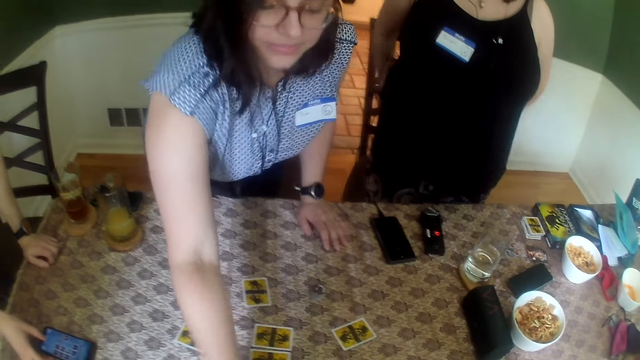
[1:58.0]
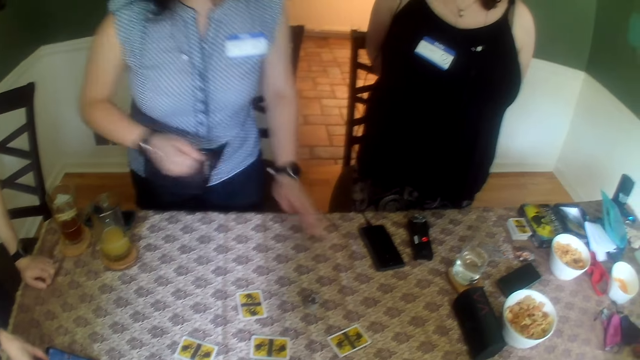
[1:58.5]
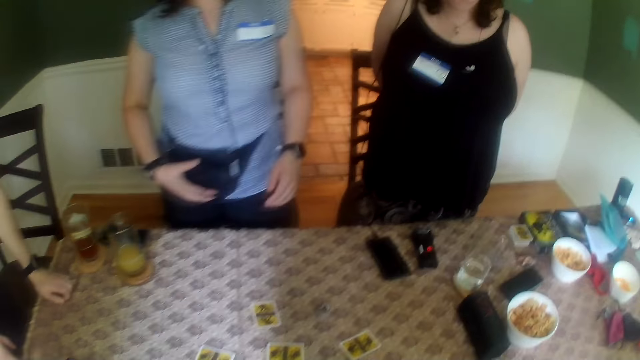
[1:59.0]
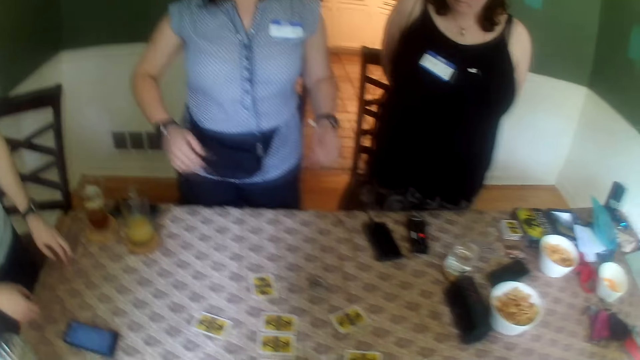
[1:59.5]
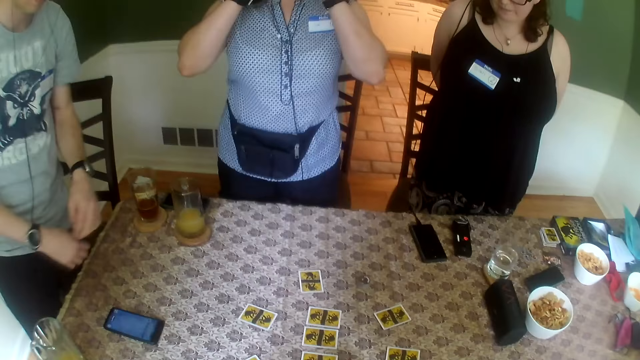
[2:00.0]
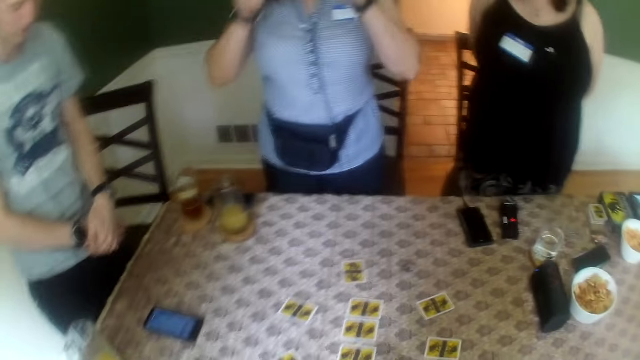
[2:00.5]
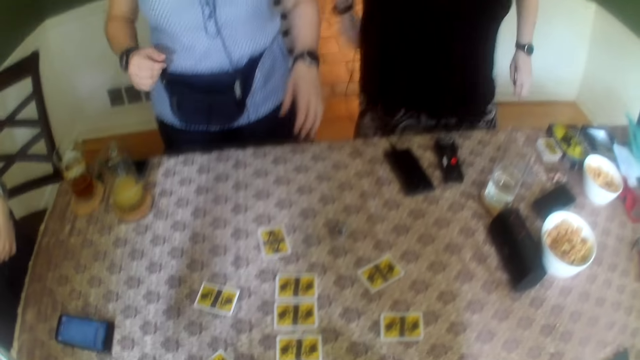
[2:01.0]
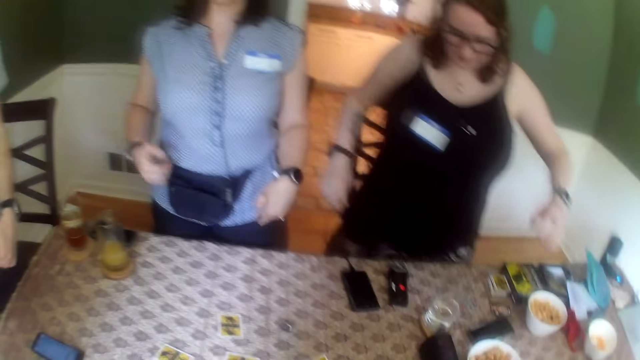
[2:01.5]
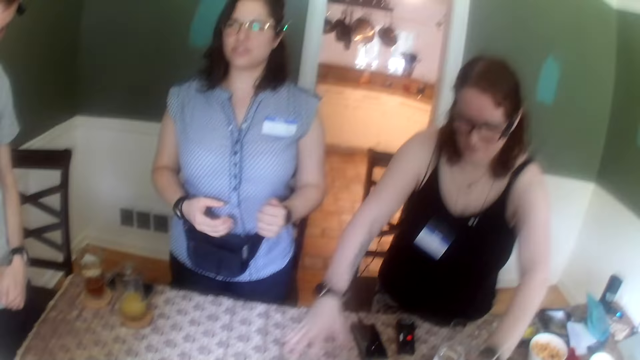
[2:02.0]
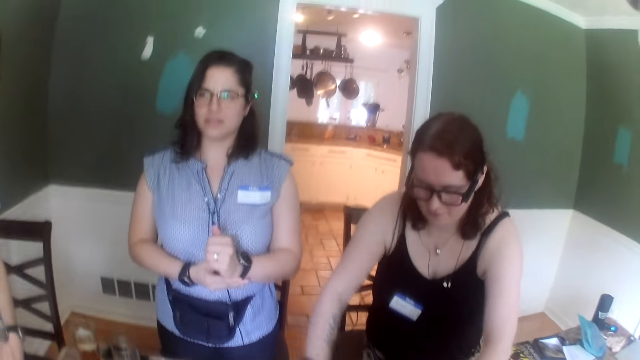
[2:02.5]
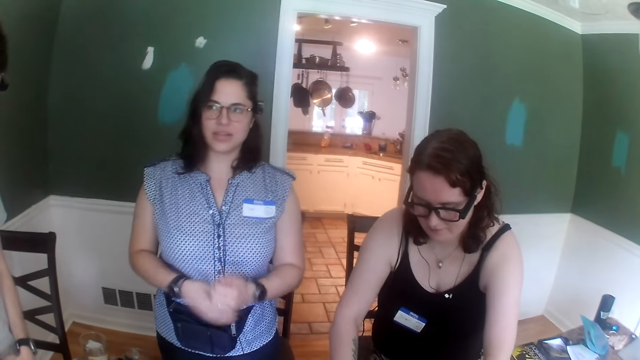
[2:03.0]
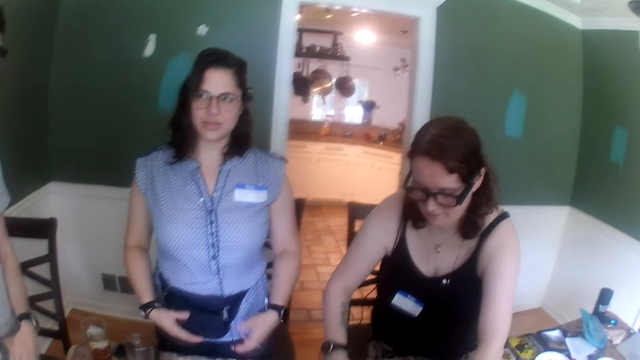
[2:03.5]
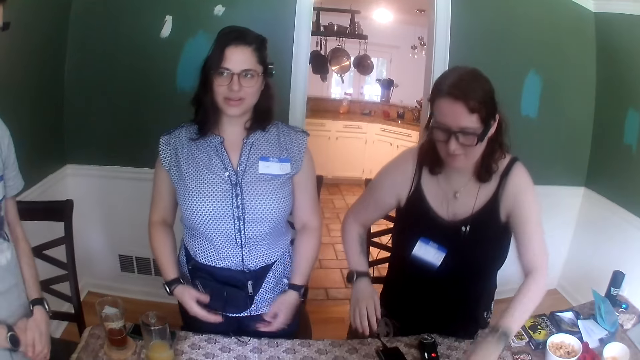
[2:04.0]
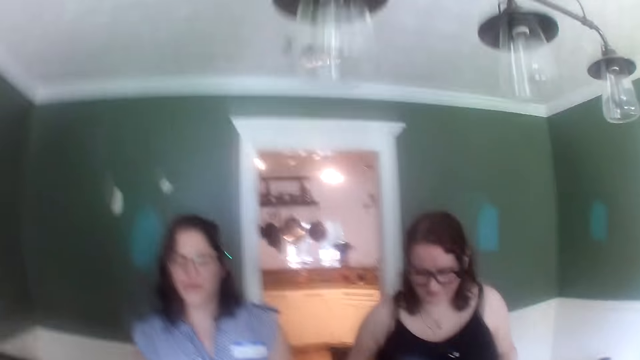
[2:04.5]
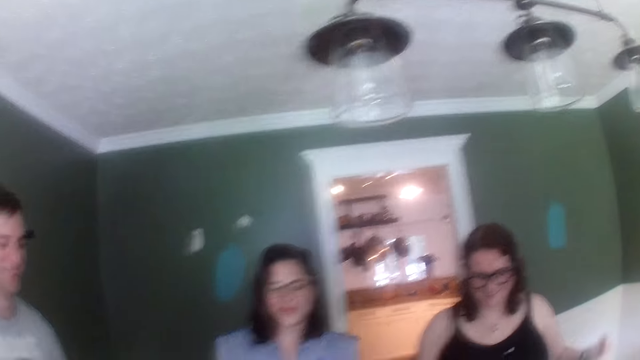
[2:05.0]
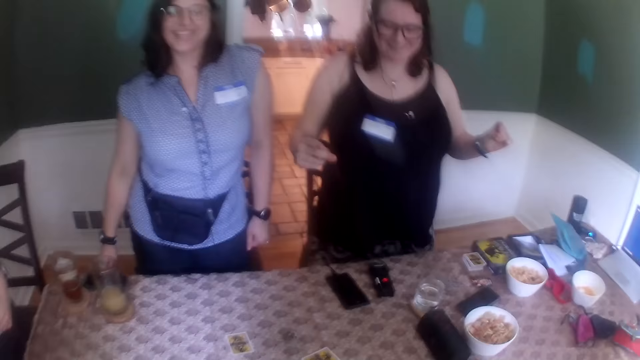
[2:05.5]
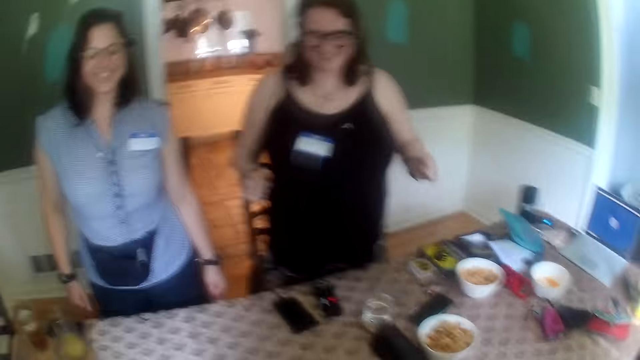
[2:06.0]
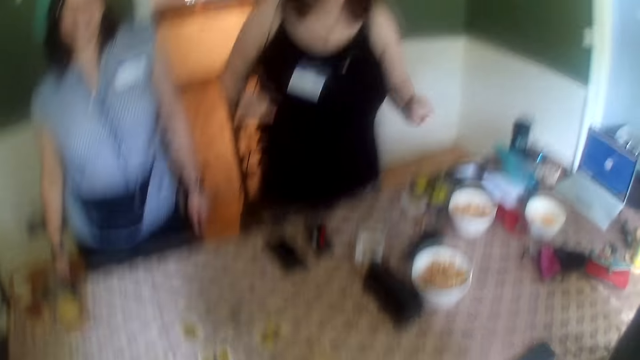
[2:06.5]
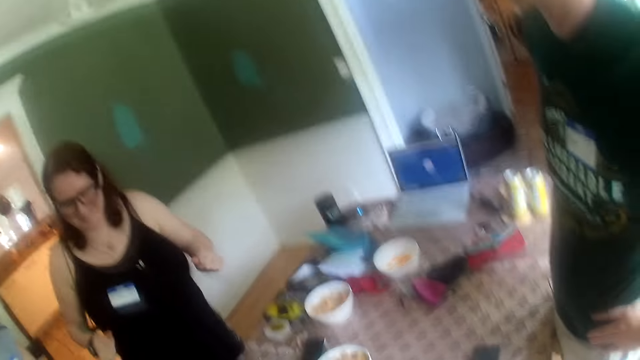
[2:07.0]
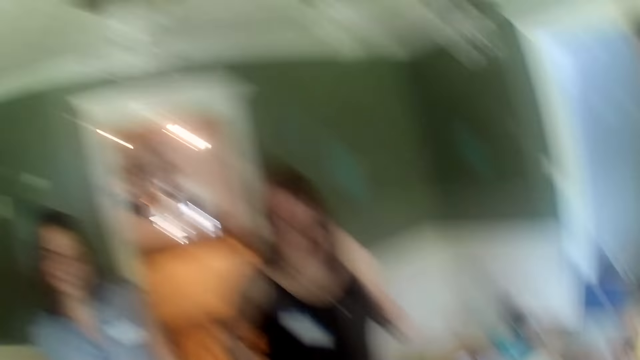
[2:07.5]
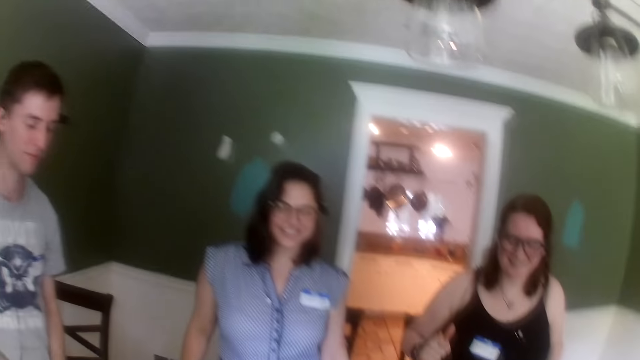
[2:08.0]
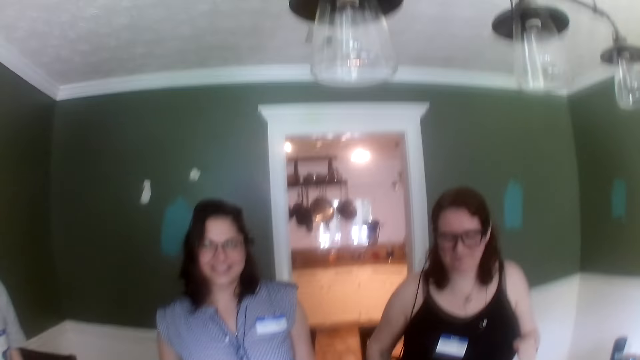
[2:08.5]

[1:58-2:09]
A woman touches her waist pouch with her right hand and touches her glasses with both hands. Another woman touches the table. The first woman touches her waist pouch with both hands and dances with her eyes closed. The other woman dances with her eyes closed.

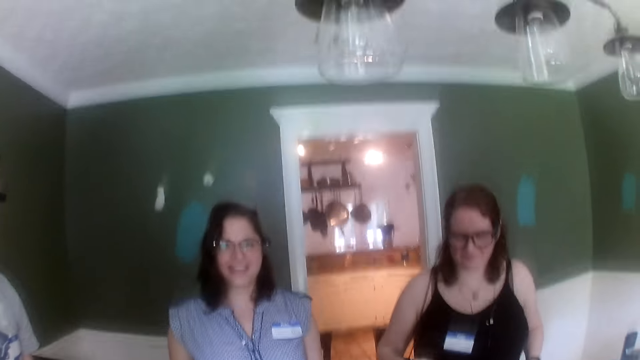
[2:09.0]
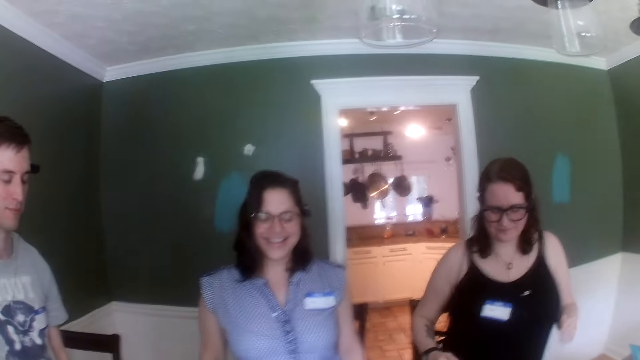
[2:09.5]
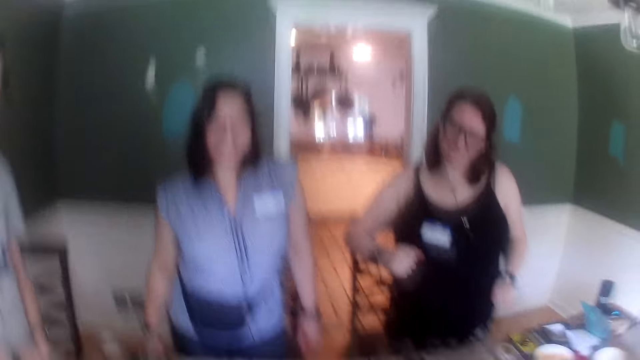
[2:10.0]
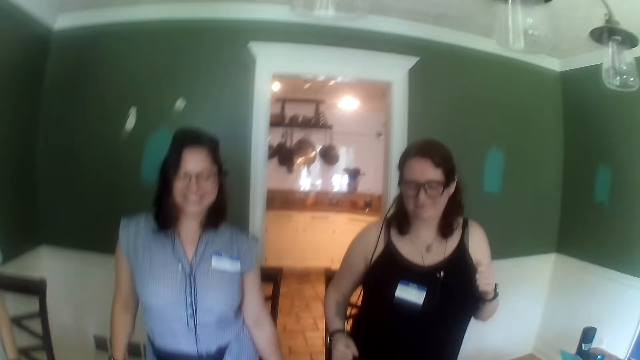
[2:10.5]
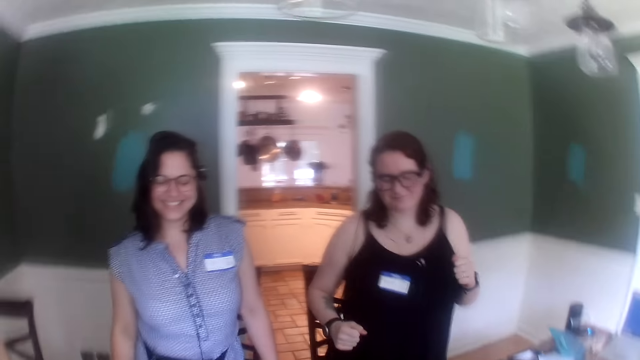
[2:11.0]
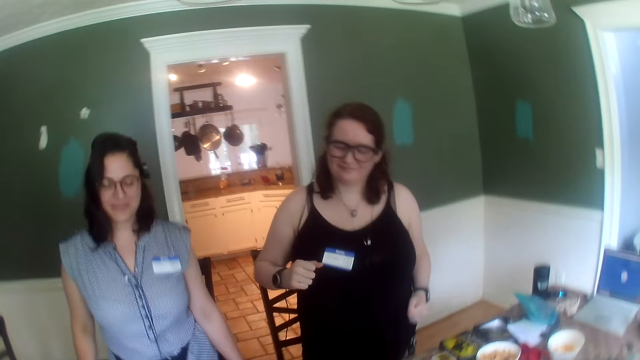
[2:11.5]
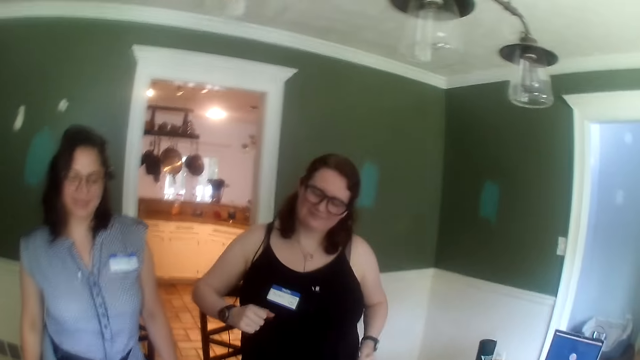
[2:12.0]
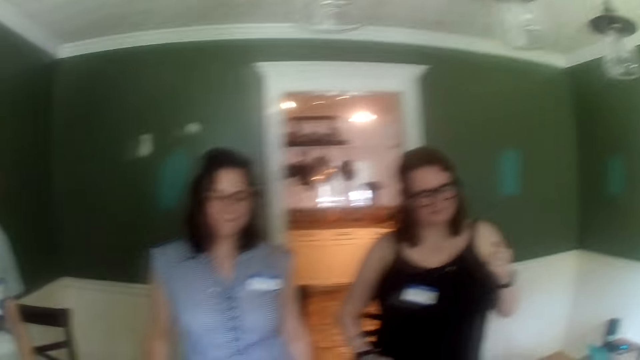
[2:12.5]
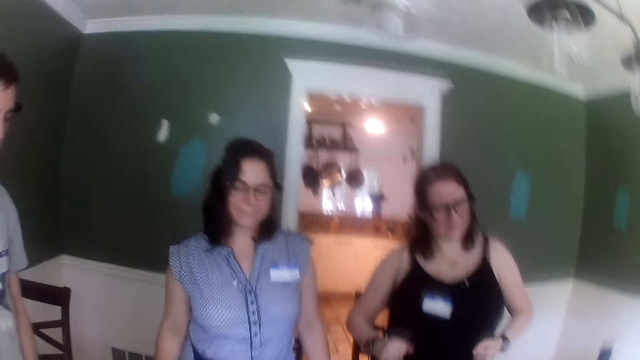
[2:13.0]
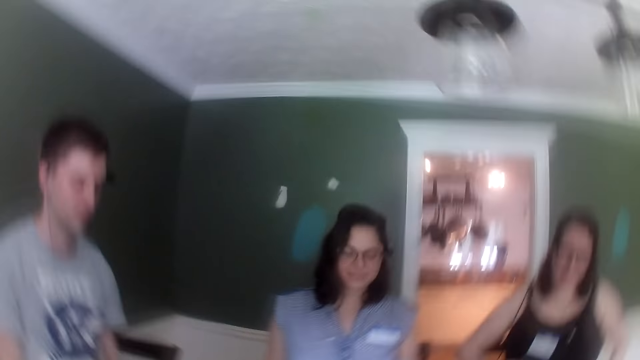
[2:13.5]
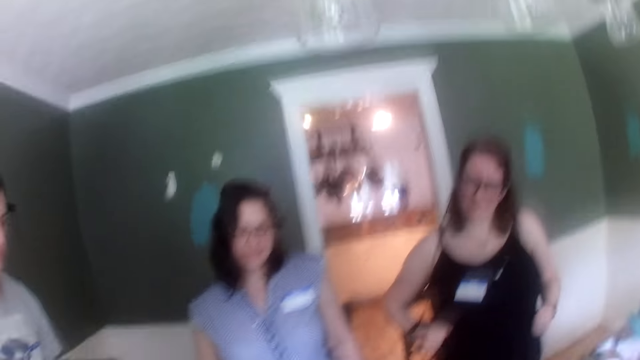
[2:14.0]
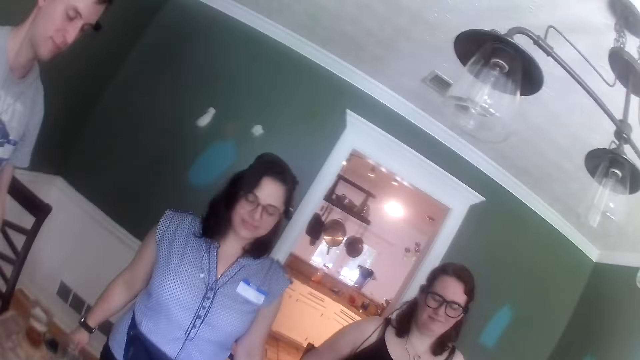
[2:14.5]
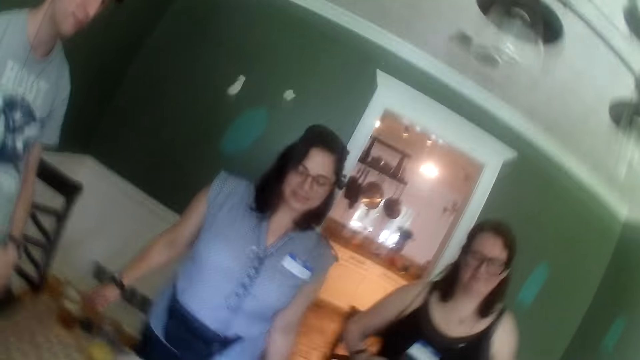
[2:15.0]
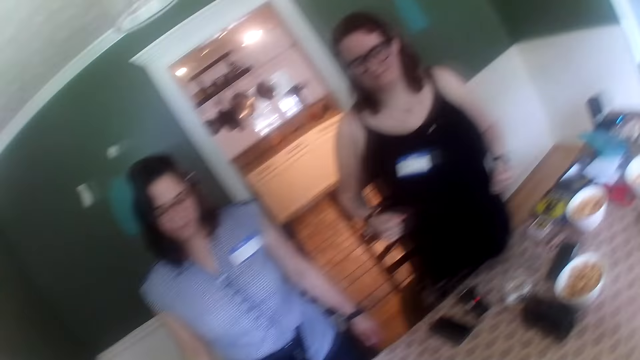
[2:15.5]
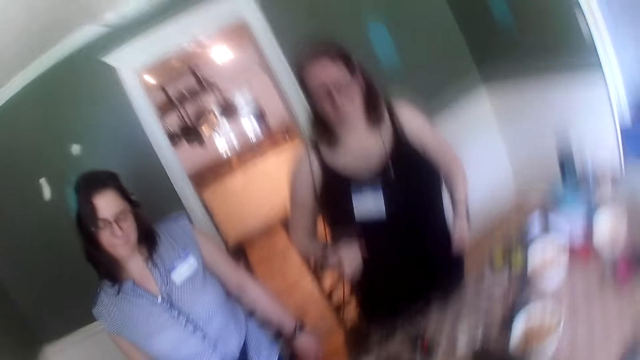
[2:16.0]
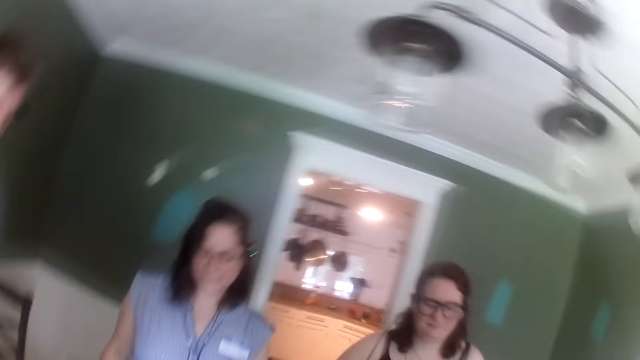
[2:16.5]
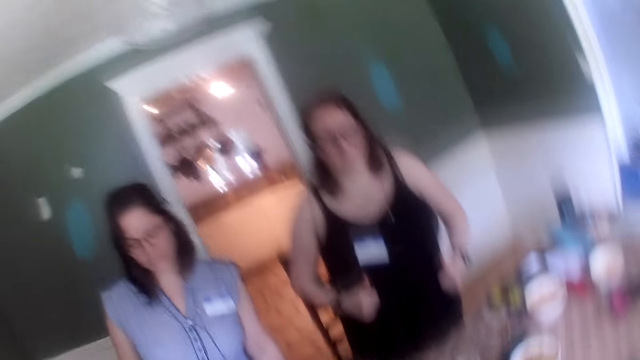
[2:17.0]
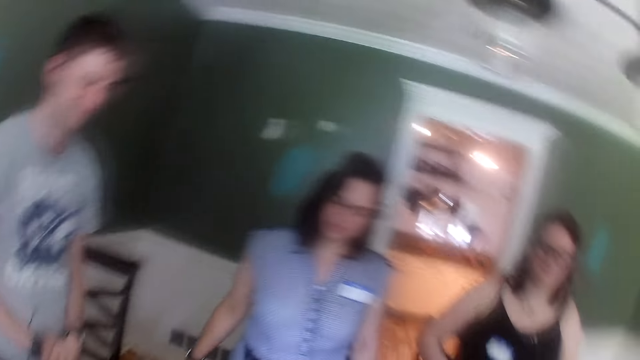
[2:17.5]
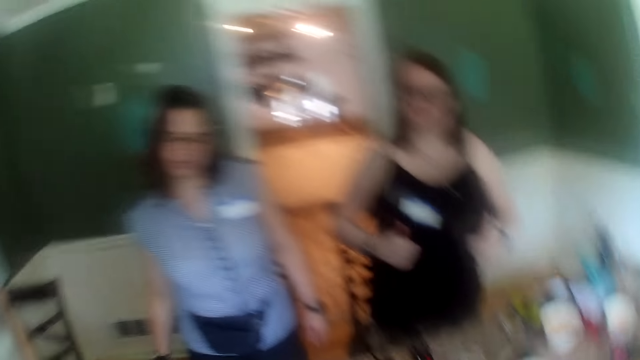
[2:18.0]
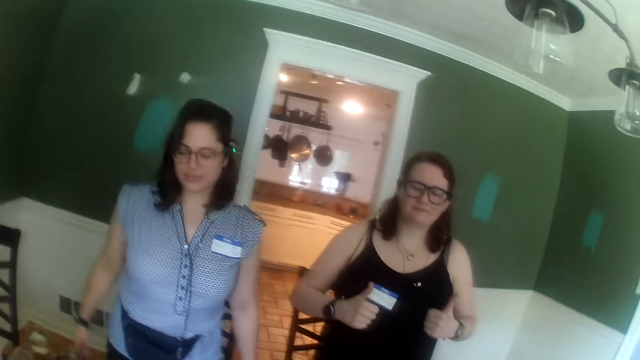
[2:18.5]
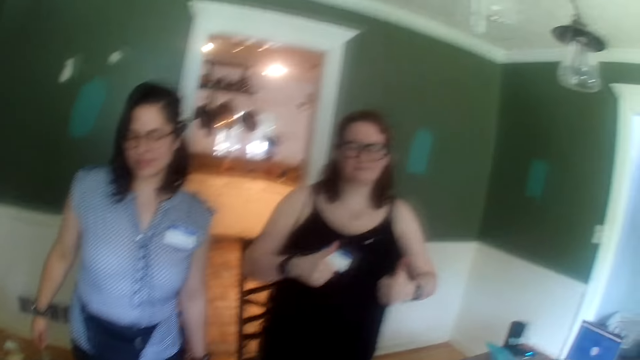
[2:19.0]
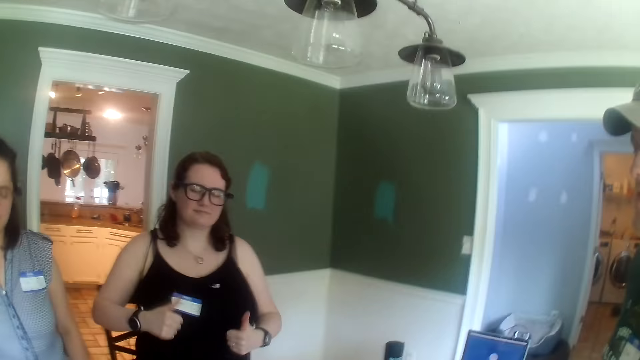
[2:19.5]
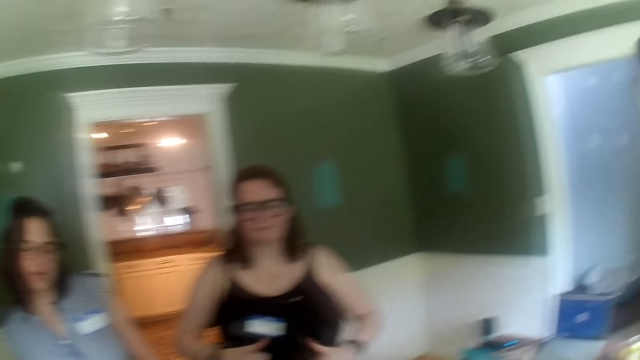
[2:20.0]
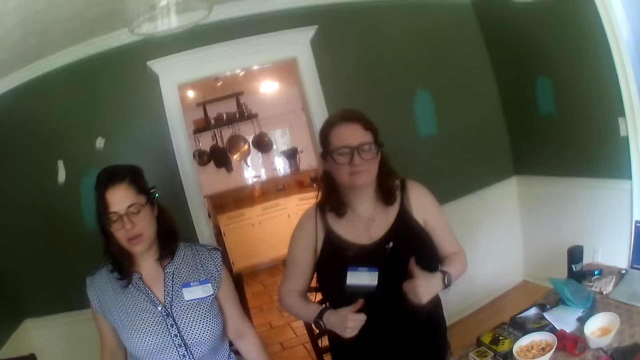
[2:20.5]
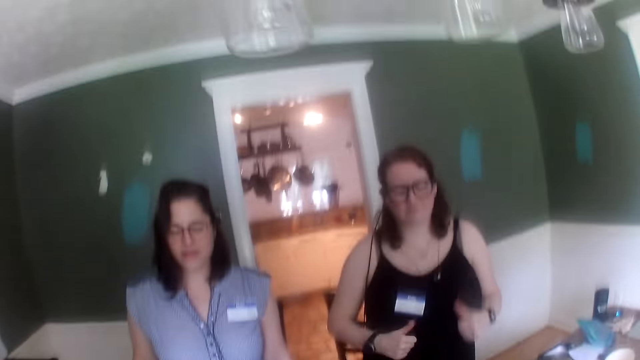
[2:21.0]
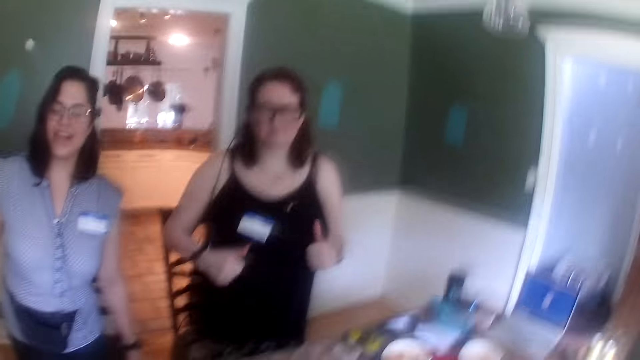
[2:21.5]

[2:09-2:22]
A person dances. The camera wearer shakes their head. They converse with the people on the table.
